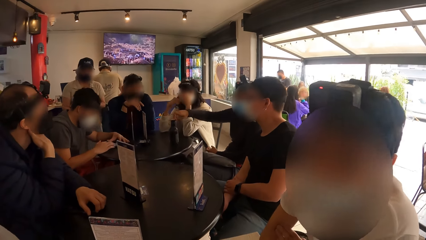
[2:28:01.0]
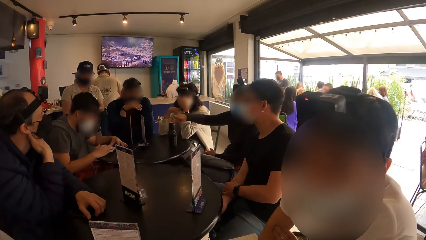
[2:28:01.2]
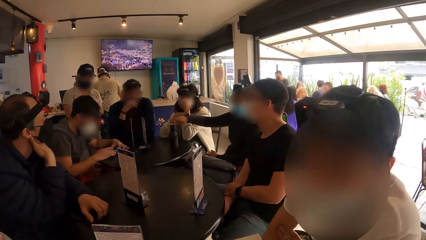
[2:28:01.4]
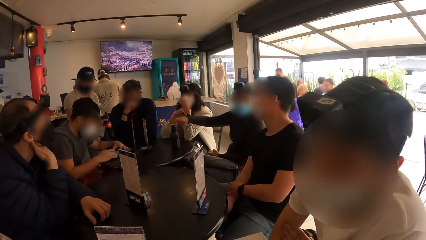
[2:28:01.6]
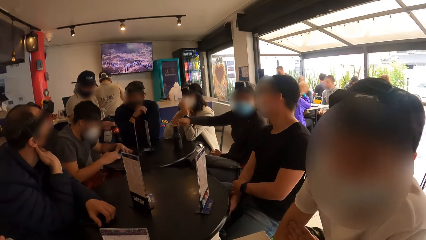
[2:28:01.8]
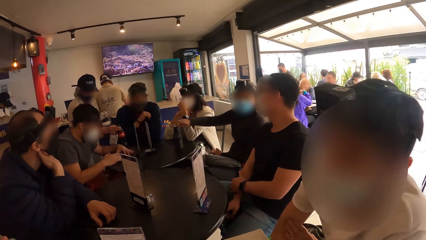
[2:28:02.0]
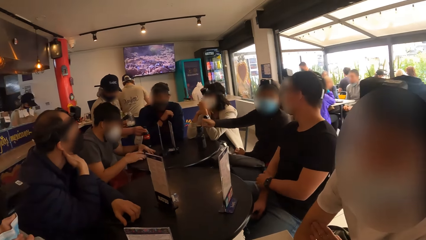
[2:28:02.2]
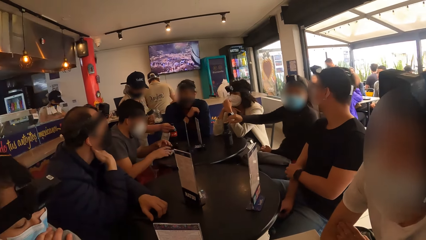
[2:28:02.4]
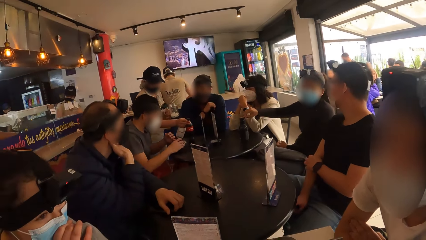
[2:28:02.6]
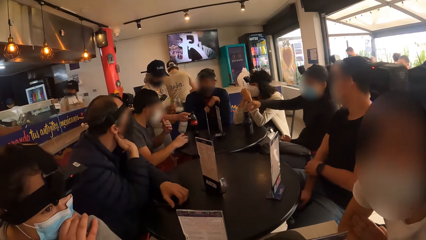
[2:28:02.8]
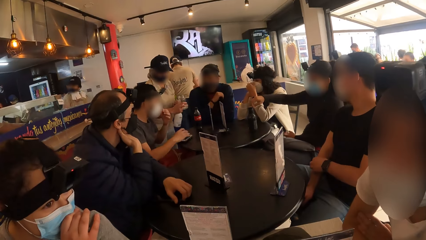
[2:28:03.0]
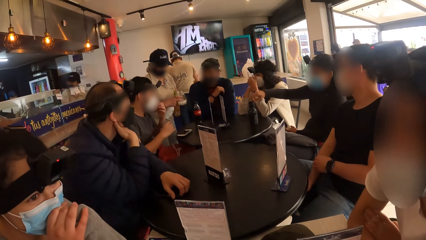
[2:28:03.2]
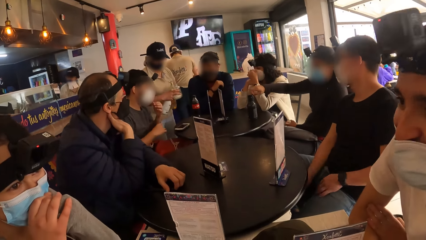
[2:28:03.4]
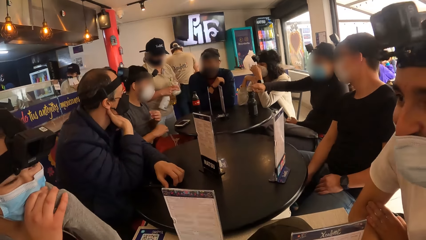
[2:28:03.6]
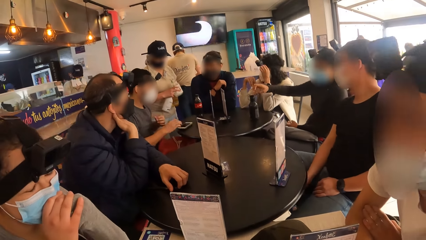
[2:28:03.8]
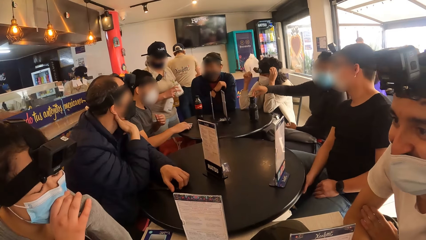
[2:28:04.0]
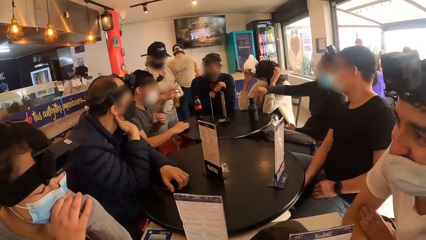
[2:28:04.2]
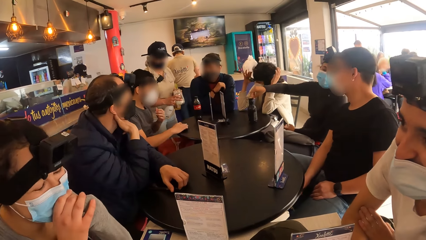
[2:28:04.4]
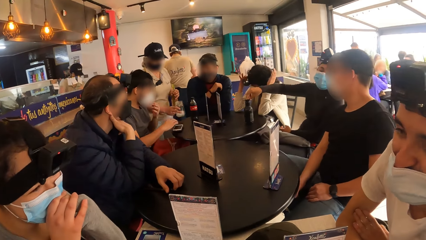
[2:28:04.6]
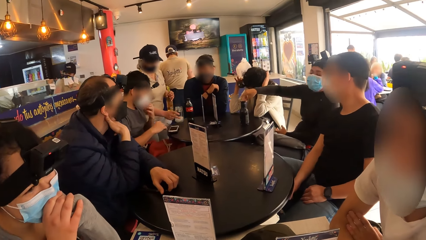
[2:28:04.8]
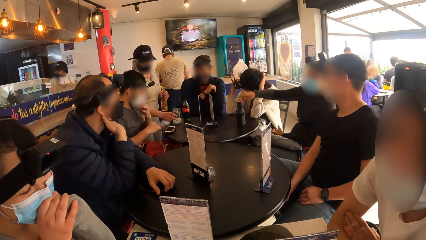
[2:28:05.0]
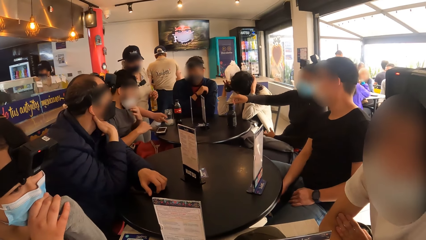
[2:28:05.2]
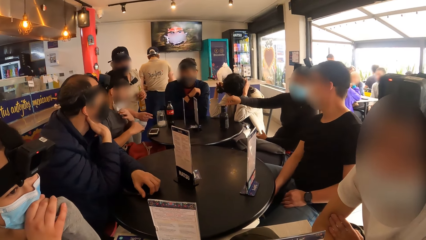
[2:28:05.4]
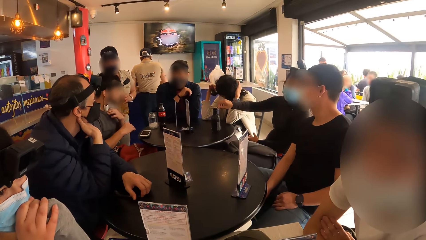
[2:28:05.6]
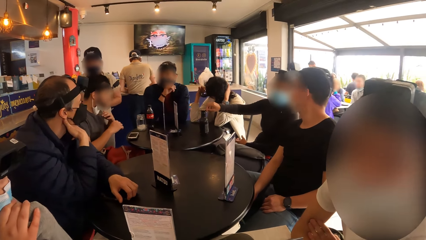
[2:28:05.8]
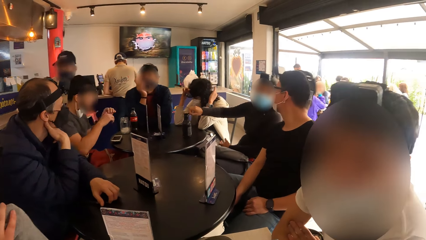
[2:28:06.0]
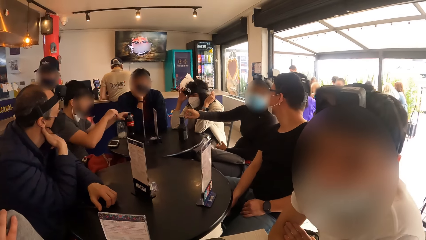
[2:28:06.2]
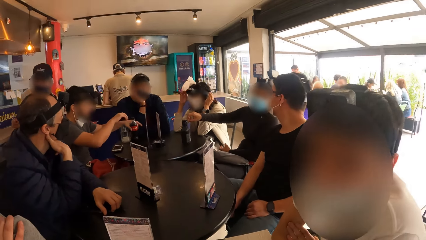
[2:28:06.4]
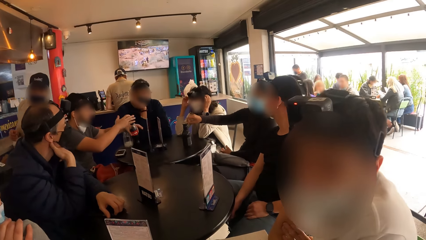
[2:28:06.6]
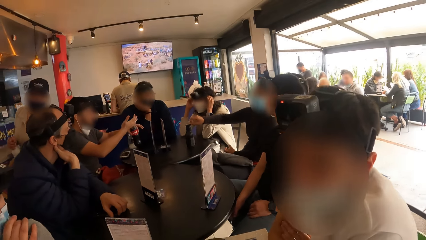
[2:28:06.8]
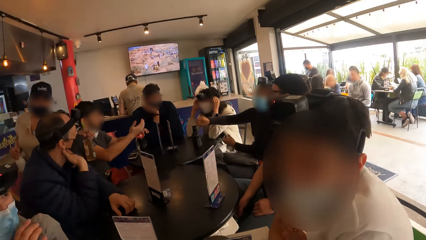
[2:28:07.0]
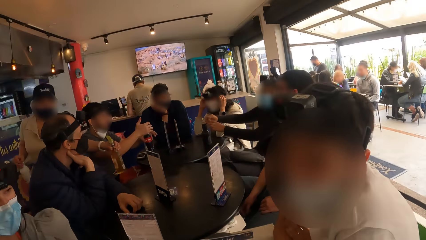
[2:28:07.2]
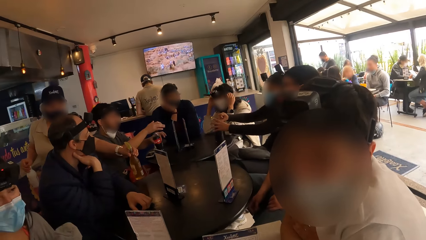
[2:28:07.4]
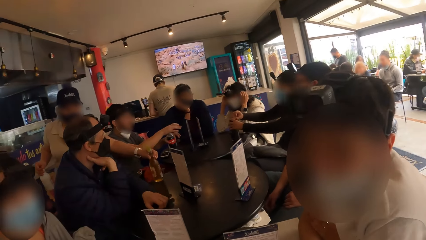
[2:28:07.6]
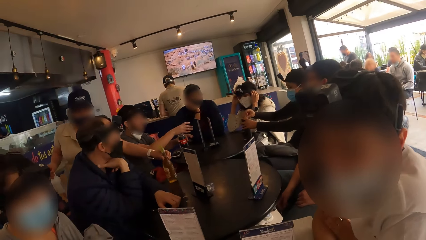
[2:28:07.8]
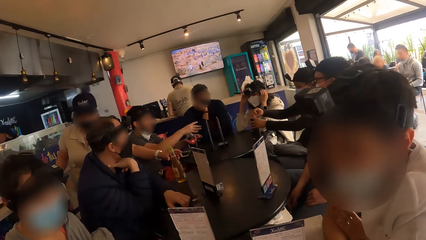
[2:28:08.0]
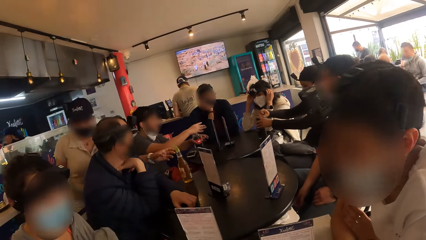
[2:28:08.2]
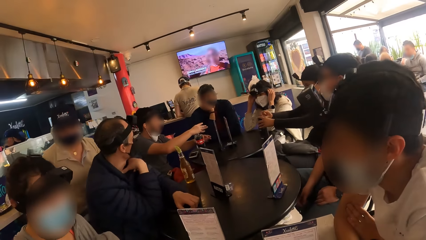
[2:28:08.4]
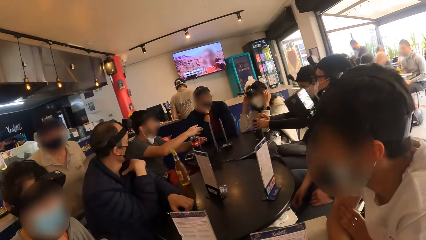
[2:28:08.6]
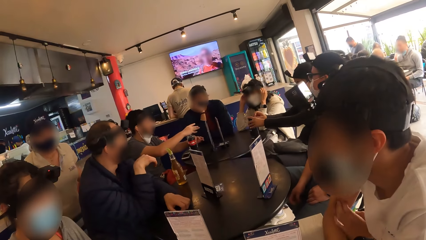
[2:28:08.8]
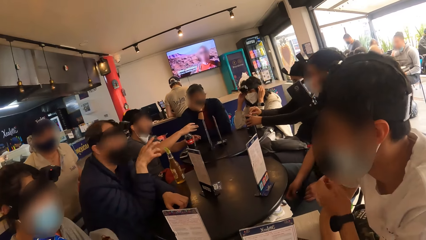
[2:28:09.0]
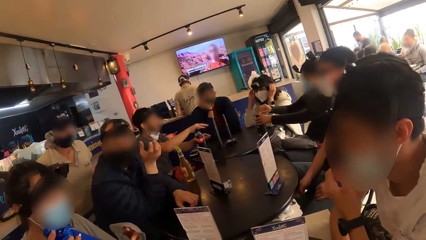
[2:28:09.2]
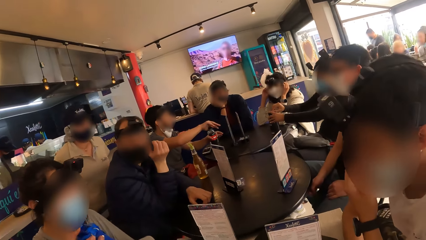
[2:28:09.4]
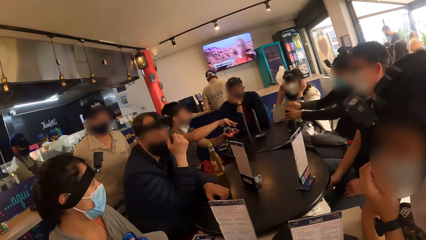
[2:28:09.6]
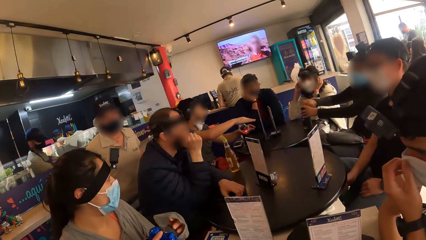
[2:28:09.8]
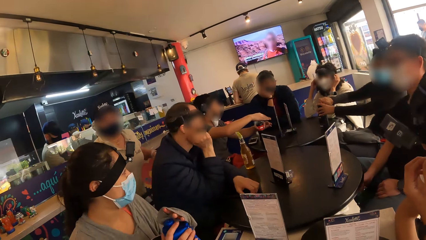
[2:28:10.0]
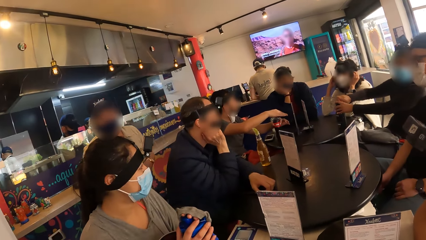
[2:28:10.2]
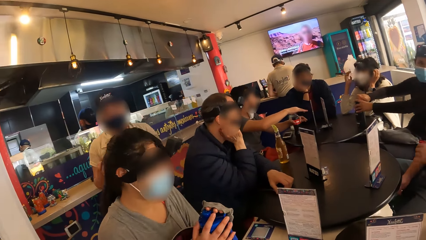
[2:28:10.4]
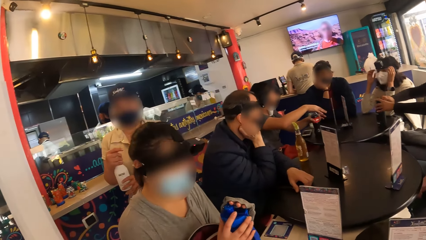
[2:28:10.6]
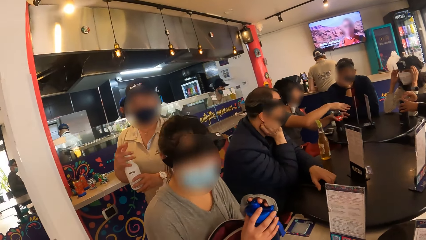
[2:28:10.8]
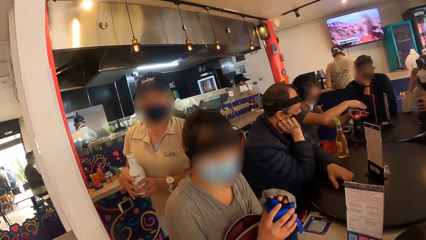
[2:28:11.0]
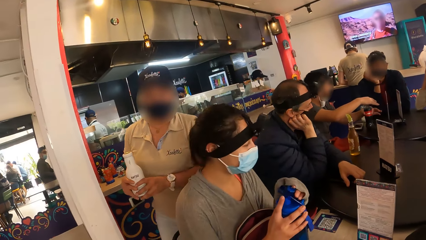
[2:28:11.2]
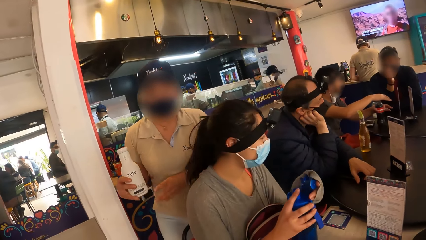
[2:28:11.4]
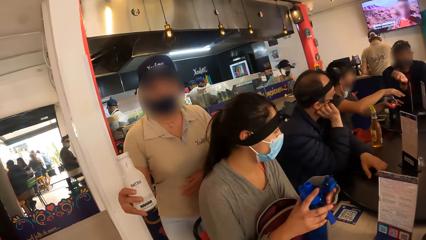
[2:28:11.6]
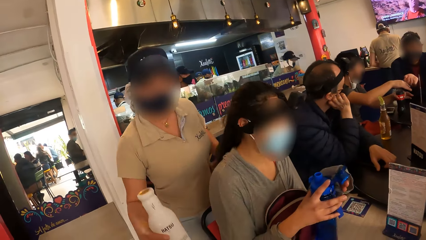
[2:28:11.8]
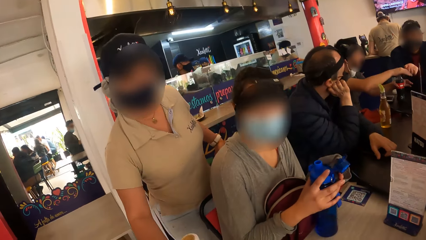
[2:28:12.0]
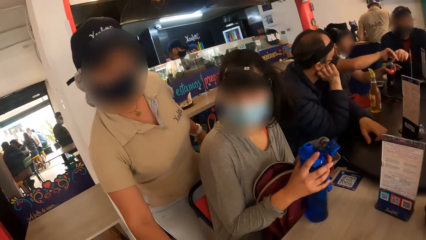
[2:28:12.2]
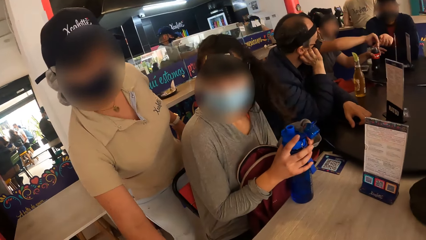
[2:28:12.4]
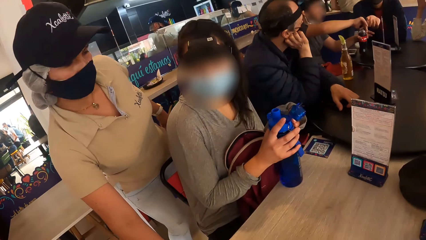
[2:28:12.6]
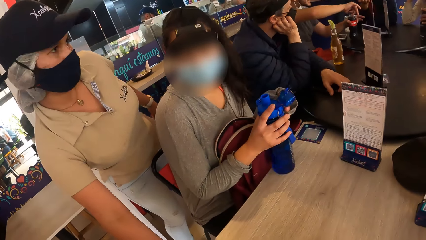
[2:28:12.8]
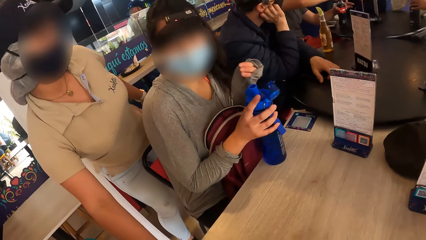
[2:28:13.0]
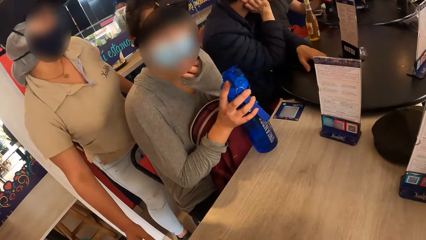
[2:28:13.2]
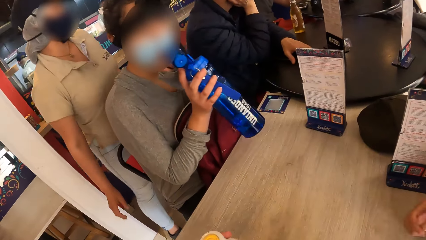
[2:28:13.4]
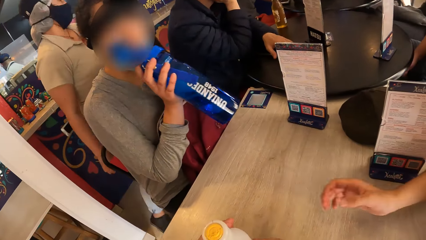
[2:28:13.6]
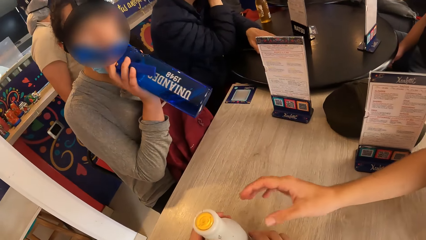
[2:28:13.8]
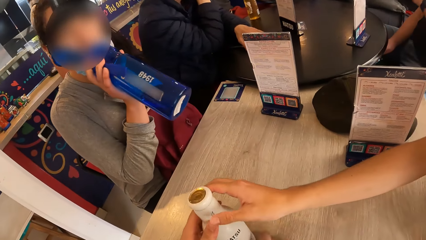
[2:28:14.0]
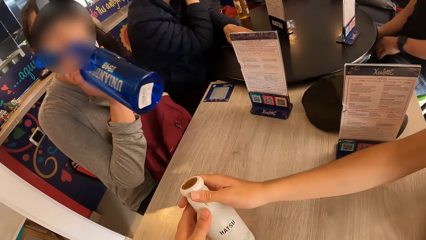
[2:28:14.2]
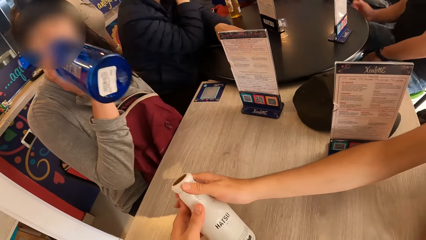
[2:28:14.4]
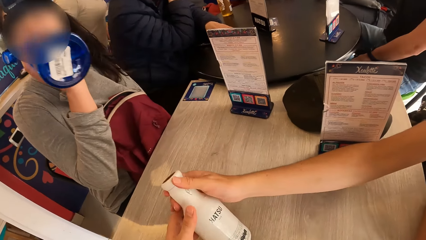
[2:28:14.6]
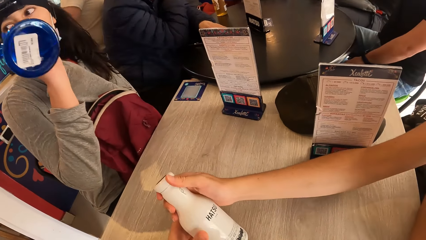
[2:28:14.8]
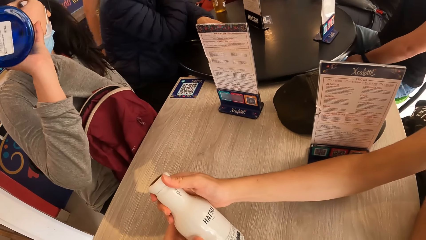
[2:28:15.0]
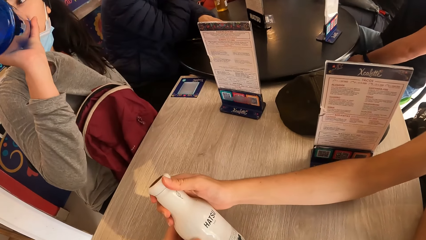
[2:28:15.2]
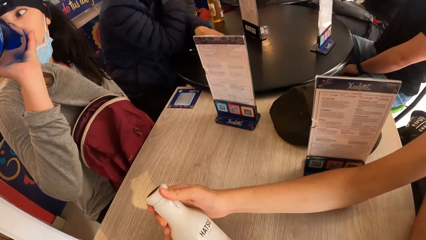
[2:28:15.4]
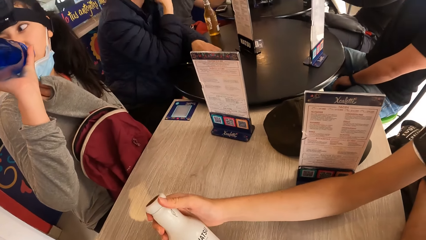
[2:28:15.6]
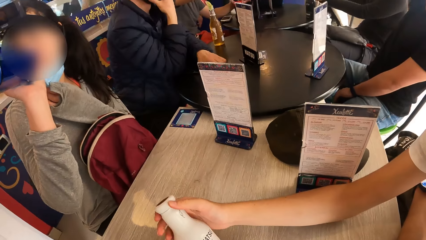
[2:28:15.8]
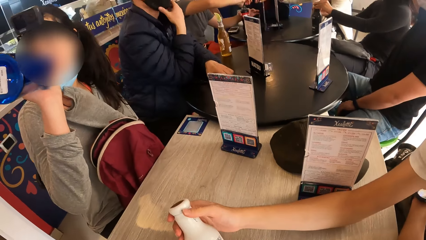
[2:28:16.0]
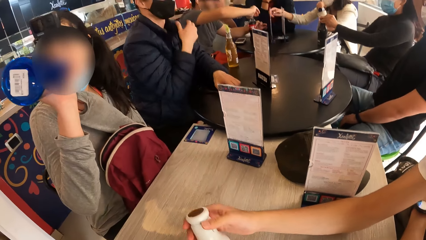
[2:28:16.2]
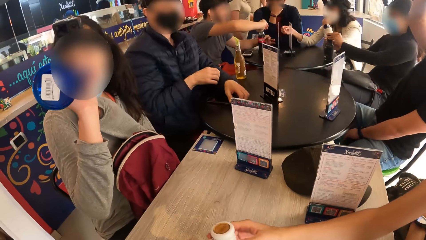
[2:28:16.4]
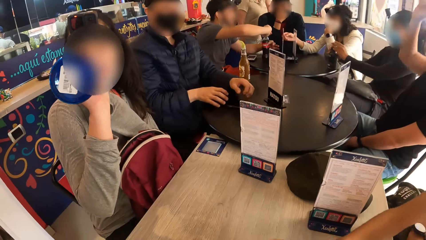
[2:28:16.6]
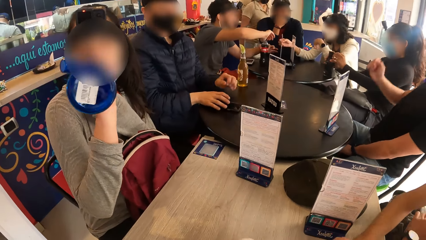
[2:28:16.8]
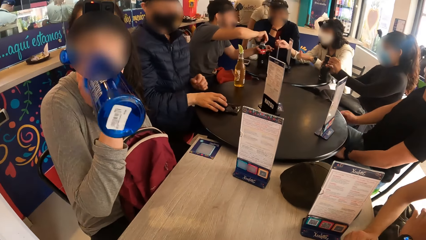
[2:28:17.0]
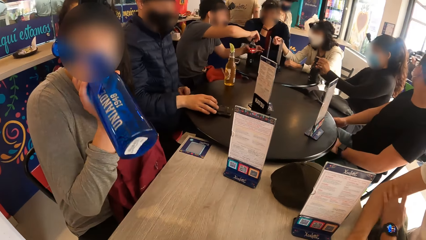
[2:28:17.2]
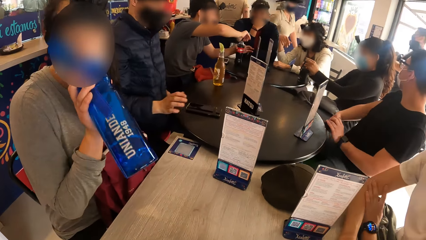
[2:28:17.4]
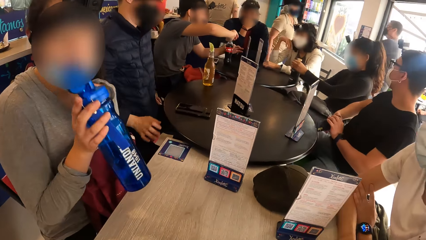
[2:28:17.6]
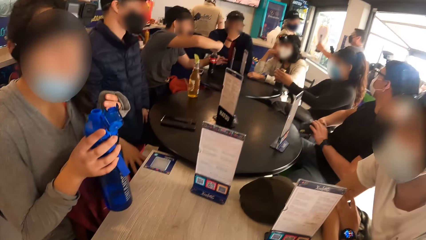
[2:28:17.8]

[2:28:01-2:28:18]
The woman drops the bottle of cola in her right hand on a table in front of a group of people, passes the cup of ice from her left hand to her right hand, and drops the cup of ice in her right hand on the table in front of the group of people. The woman drops the bottle of soda in her left hand on the table in front of a man. The man converses with the woman. Another woman holds the water bottle on the table with both hands. The first woman holds the bottle of milk in both hands. The other woman opens the water bottle in her hands on the table with her left hand. The first woman holds the bottle of milk in her right hand and drops the bottle of milk in her right hand on the table. A waitress hands the camera wearer a drink. The other woman holds the water bottle on the table with her right hand and drinks from the water bottle in her right hand. The camera wearer holds the bottle of milk on the table with his left hand. Another man collects the bottle of milk from the camera wearer's left hand with his right hand. The other man holds the bottle.
